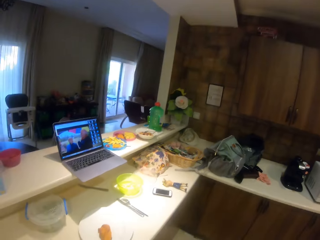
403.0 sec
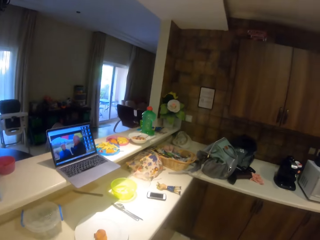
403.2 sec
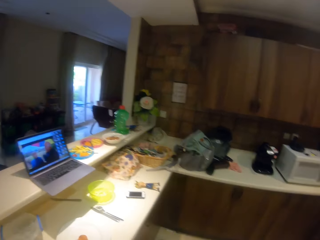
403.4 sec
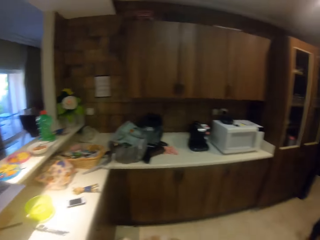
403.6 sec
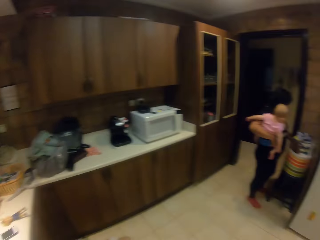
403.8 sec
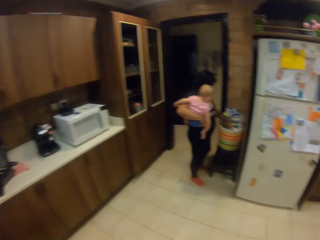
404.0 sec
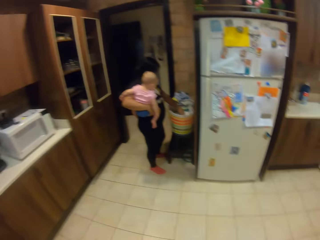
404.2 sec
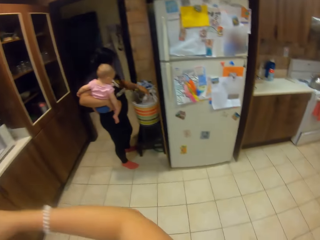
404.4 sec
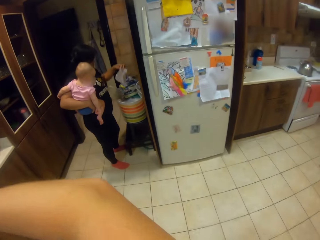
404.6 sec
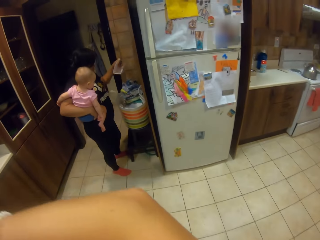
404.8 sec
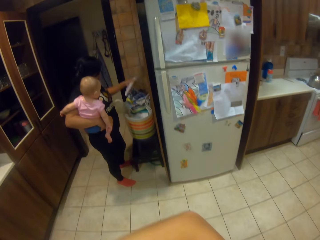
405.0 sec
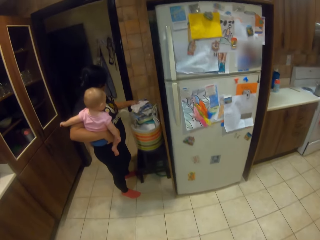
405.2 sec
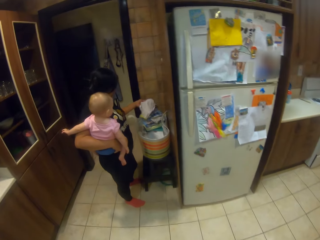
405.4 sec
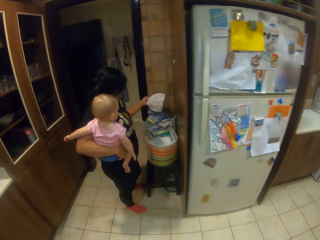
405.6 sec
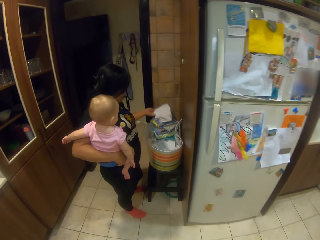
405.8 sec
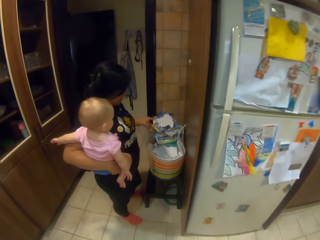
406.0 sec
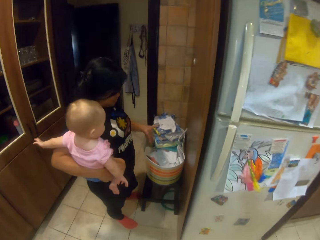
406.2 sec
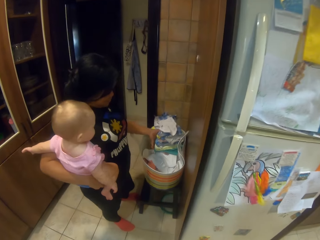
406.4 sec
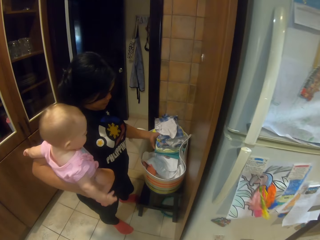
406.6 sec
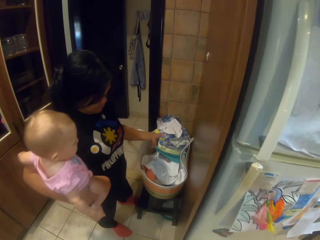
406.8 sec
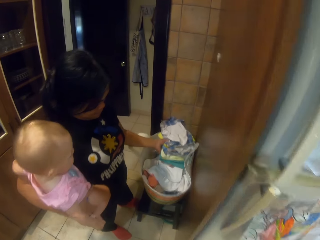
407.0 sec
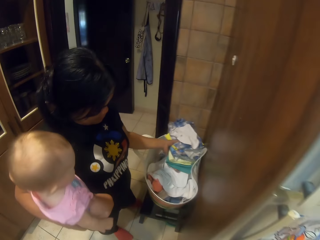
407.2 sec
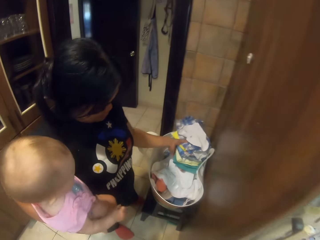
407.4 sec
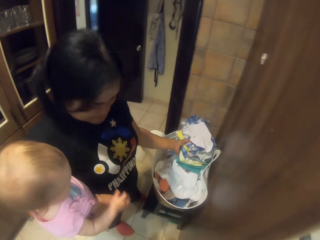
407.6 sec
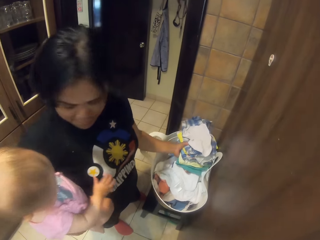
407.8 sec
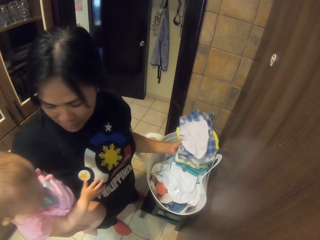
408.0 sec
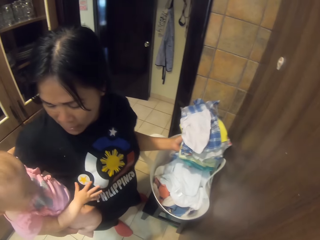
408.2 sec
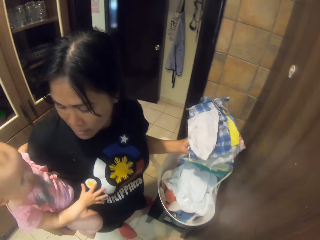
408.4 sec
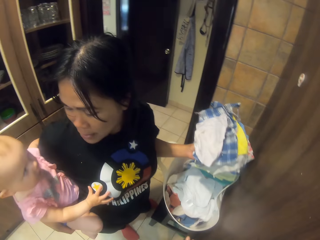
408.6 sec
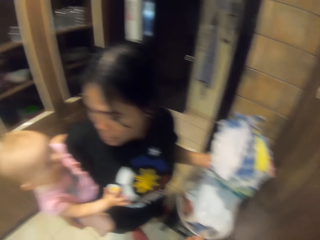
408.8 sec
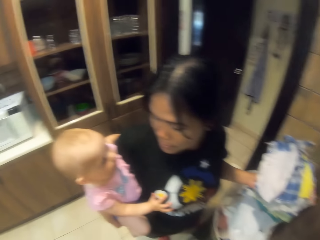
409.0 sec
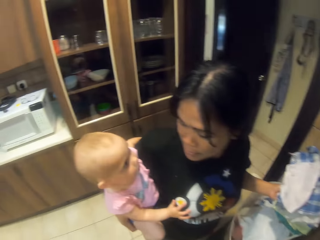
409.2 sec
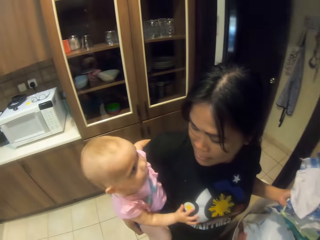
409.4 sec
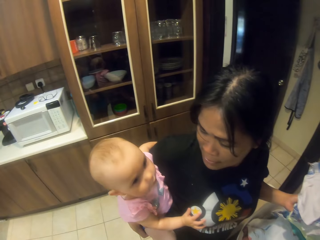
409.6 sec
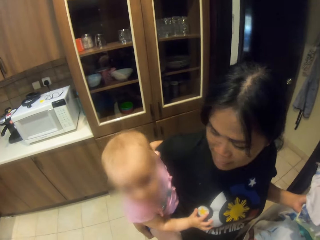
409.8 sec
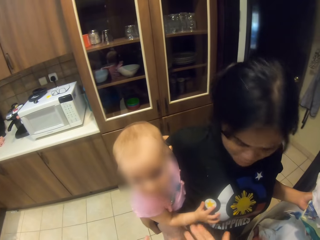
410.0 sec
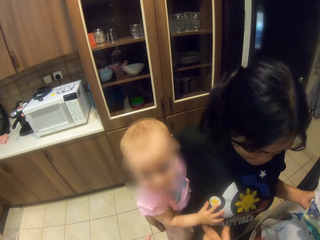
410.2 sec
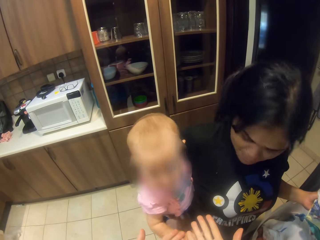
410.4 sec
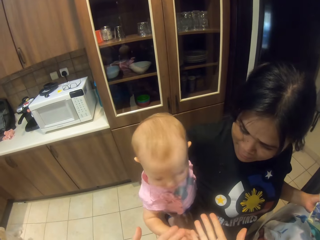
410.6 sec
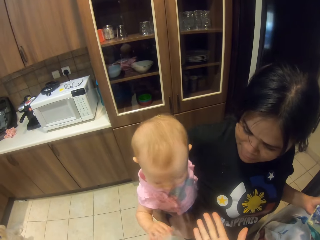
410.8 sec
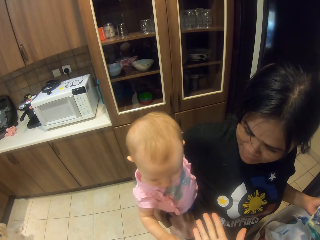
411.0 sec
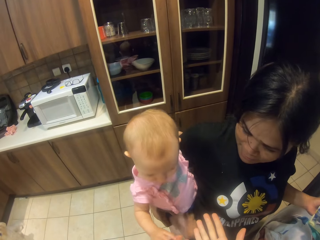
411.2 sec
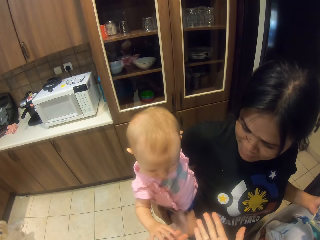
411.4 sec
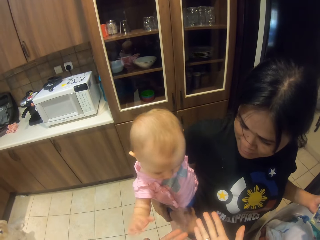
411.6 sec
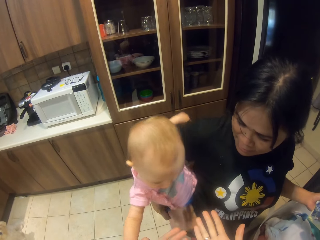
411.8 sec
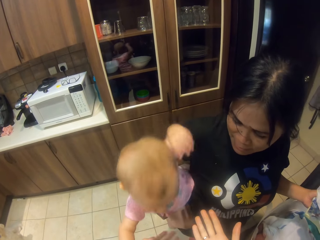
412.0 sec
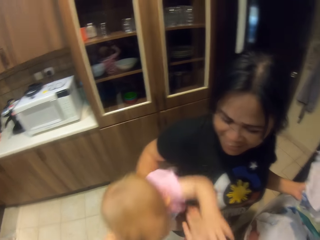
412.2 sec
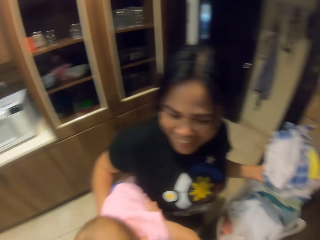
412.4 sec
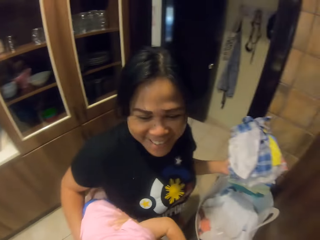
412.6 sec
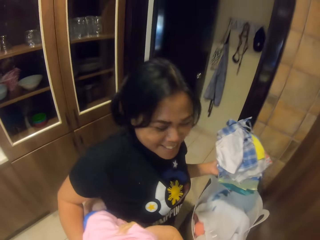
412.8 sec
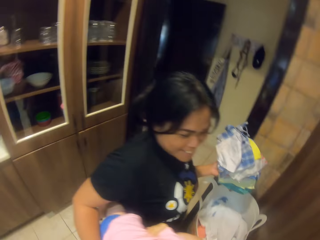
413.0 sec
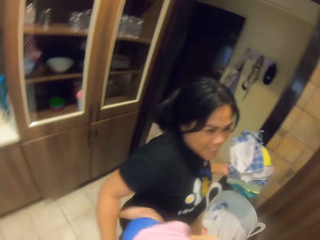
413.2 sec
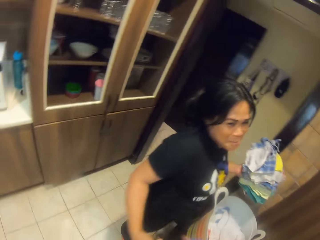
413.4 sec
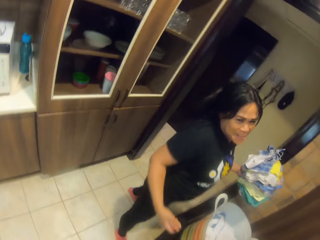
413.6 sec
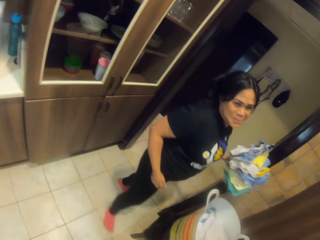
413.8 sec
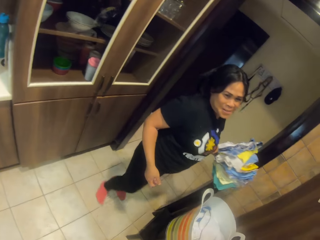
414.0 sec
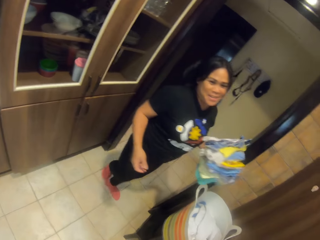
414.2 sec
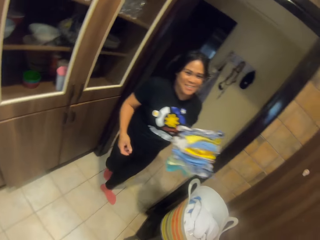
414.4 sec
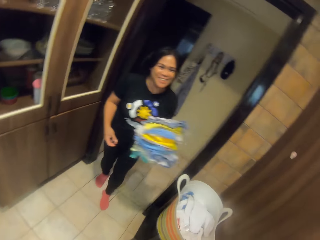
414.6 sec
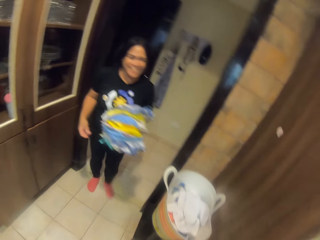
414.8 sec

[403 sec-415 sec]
The camera wearer walks towards a child and a person. The person lifts clothes from the basket. The camera wearer carries the child. They take the child from the person.

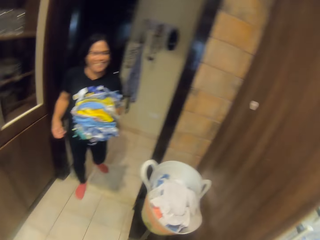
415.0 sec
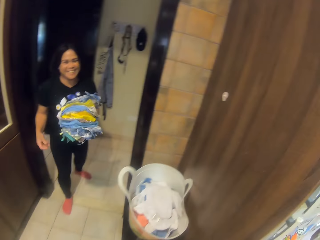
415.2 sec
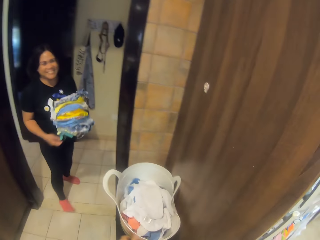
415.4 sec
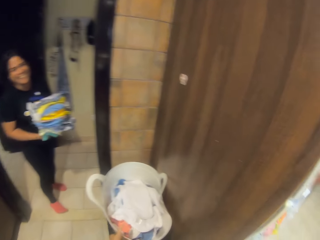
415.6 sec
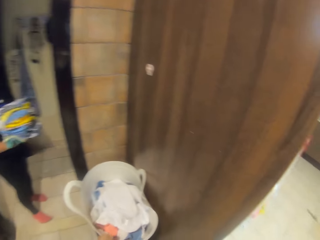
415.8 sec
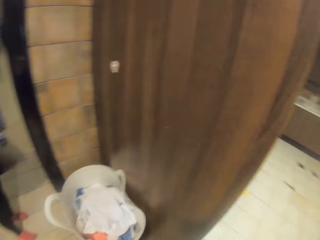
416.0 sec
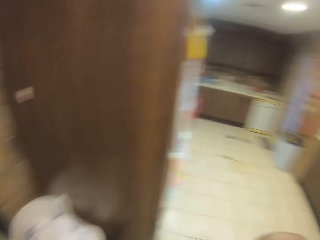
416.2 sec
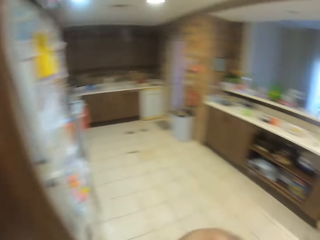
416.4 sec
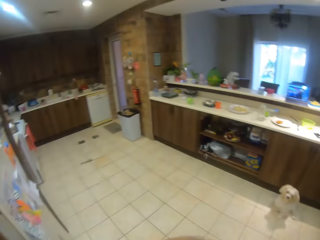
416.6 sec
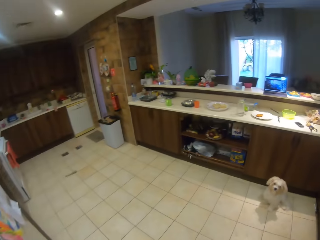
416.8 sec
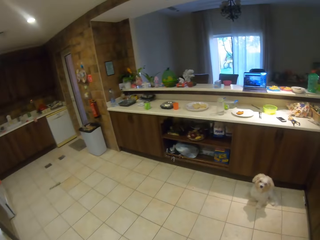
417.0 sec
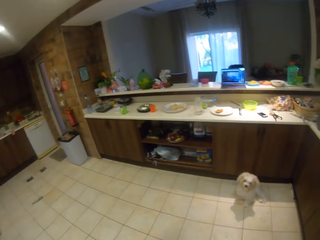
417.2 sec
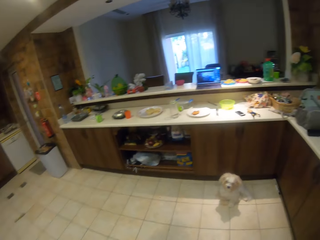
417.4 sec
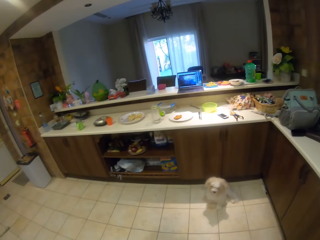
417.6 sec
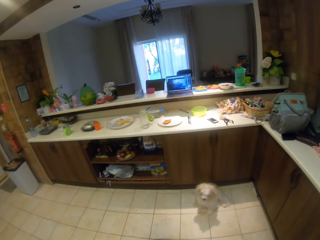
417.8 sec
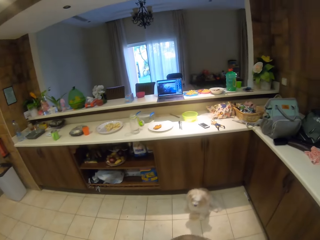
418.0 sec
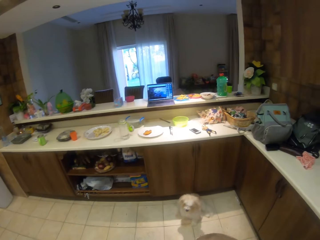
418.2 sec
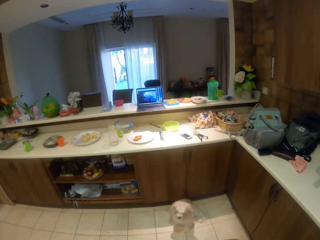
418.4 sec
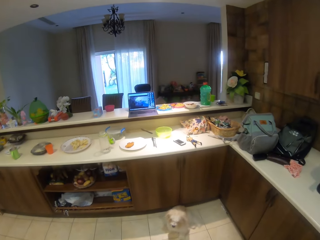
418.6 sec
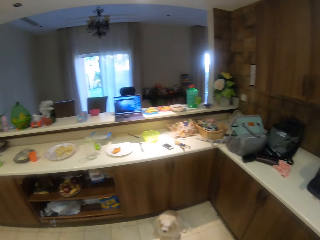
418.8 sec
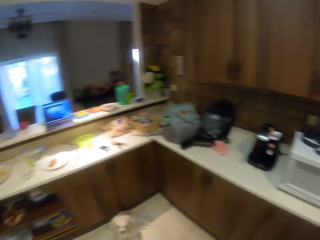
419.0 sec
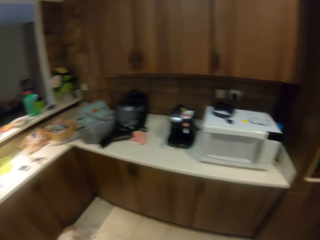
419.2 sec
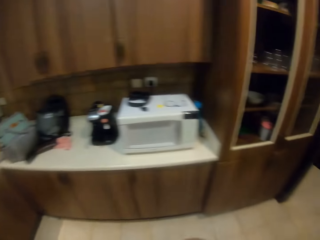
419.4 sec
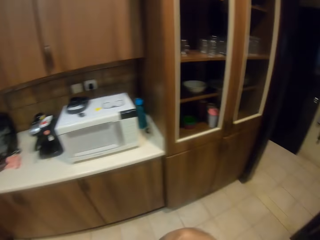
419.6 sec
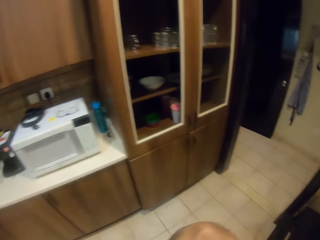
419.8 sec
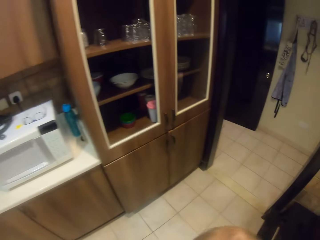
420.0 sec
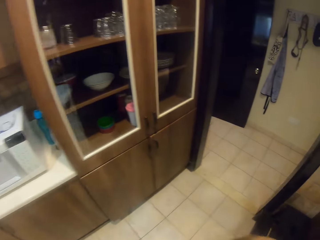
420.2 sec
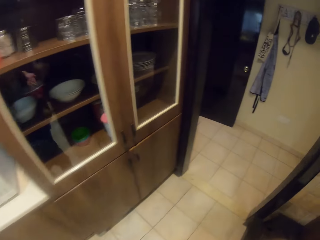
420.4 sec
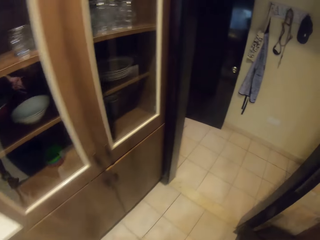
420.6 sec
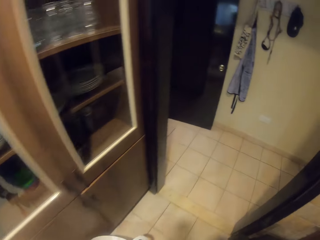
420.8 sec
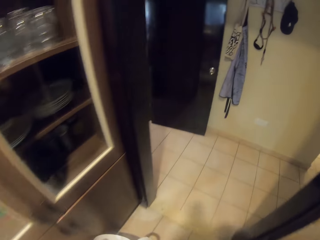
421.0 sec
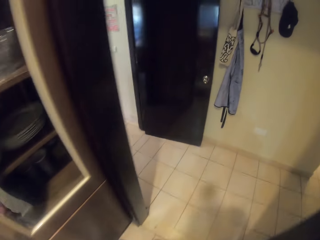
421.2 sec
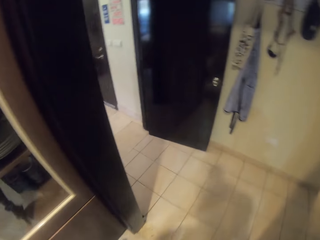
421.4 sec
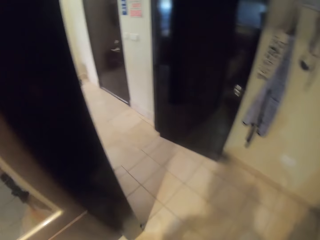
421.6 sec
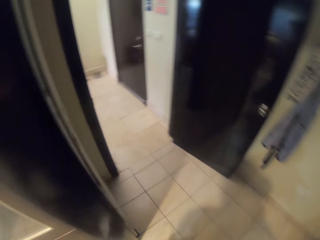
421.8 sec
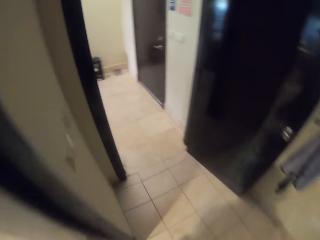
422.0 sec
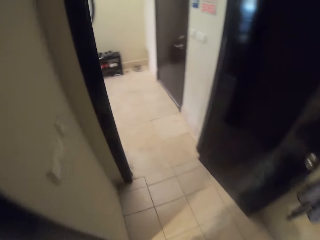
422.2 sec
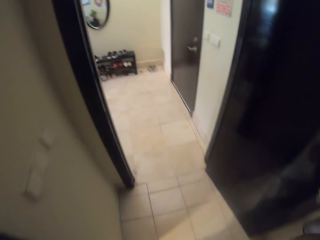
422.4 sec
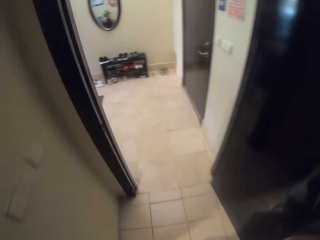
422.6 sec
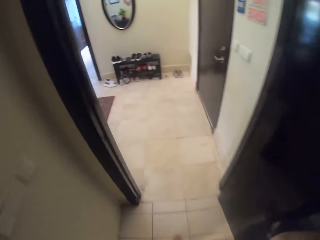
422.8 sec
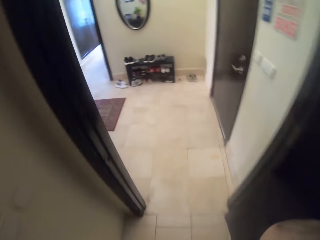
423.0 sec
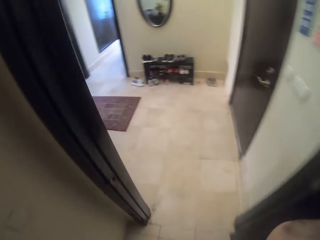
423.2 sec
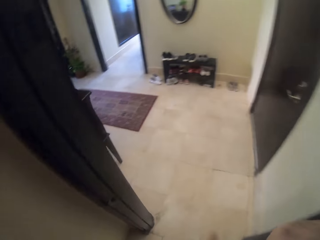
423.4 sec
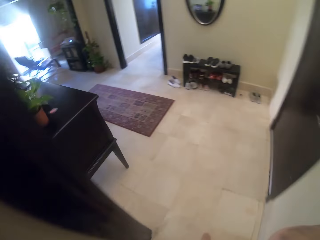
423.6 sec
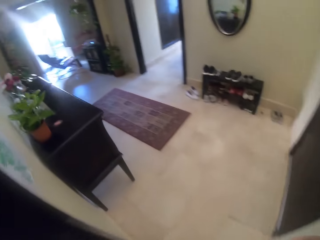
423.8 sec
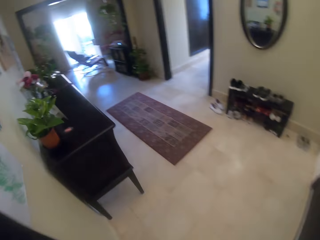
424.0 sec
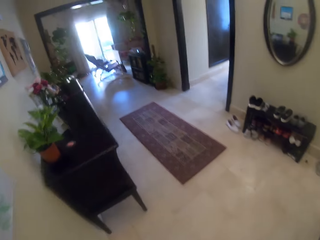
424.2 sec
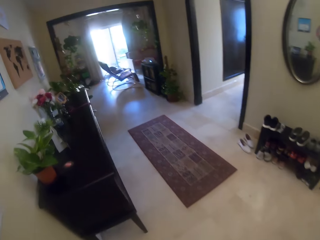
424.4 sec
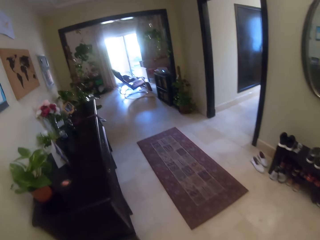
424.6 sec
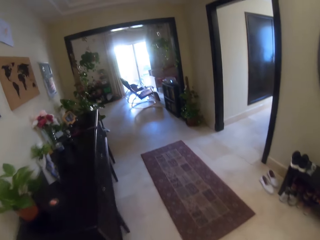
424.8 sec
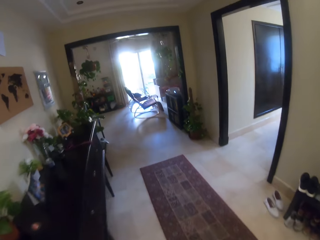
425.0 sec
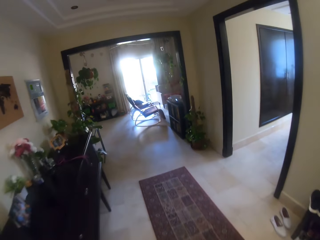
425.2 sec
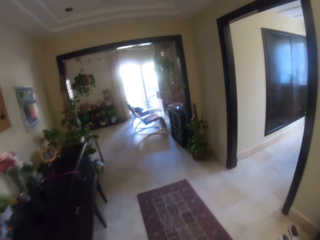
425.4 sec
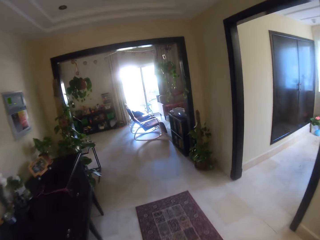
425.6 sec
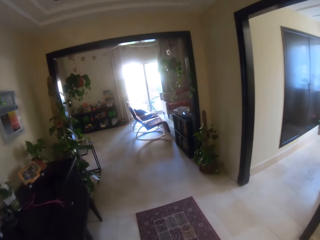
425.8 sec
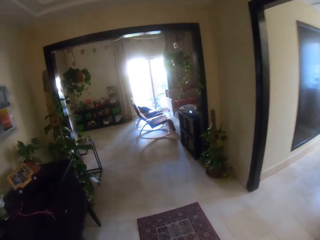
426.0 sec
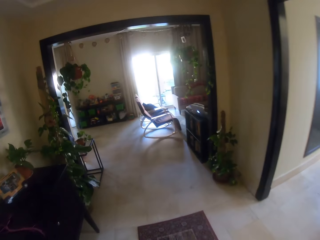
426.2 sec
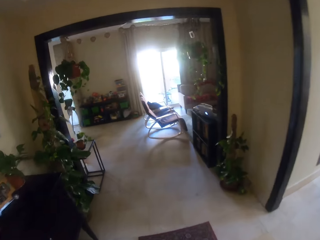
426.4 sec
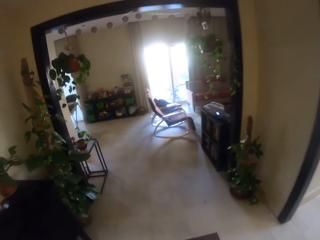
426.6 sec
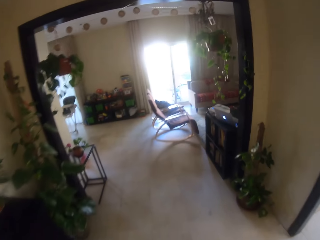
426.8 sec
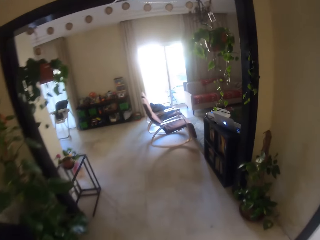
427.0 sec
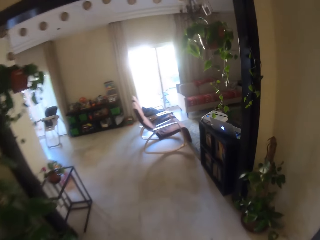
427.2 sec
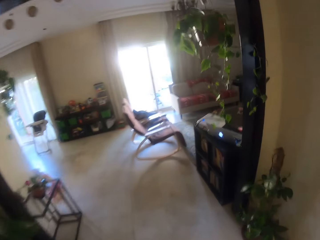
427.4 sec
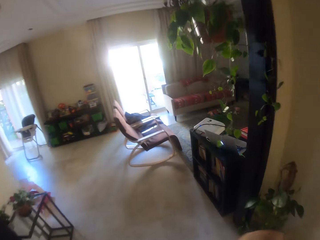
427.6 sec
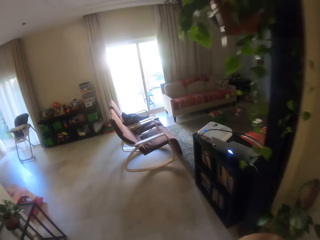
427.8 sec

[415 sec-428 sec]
The camera wearer looks around the house. They walk around the house. They look around the house. They walk with the child from the kitchen to the living room.
